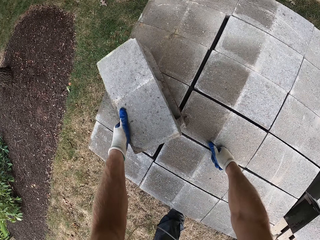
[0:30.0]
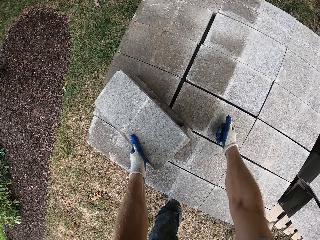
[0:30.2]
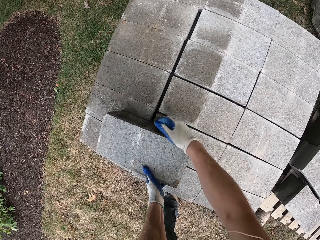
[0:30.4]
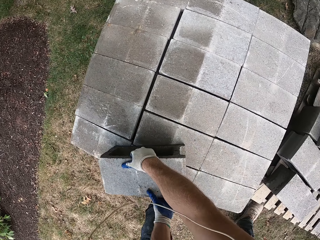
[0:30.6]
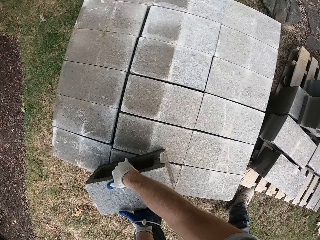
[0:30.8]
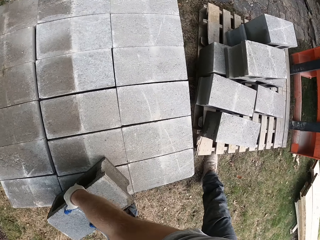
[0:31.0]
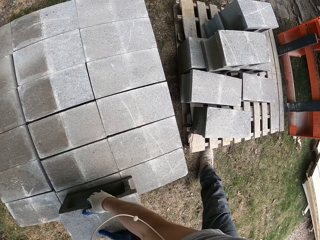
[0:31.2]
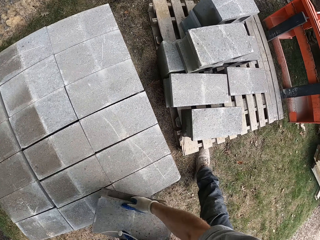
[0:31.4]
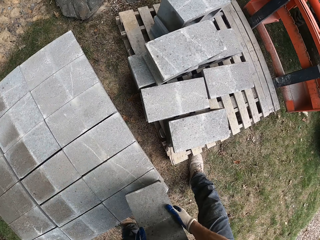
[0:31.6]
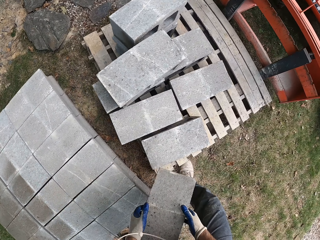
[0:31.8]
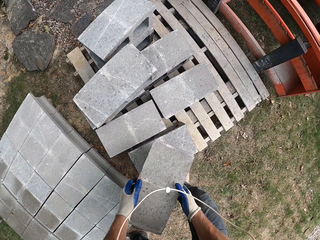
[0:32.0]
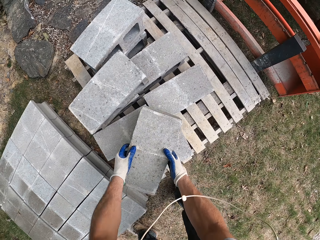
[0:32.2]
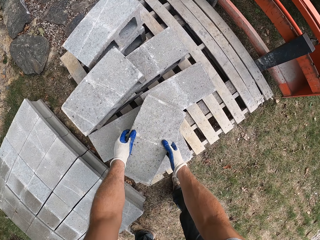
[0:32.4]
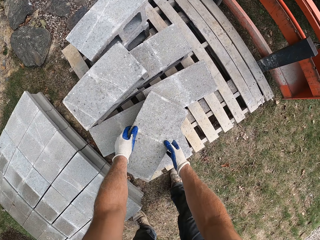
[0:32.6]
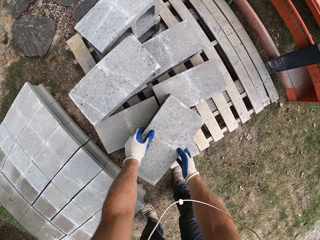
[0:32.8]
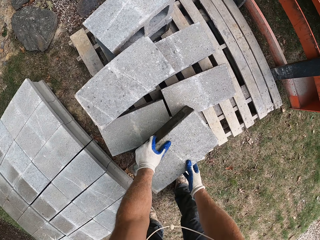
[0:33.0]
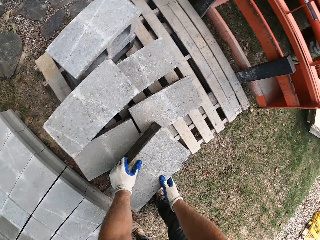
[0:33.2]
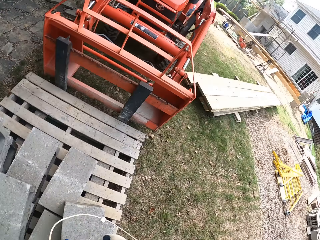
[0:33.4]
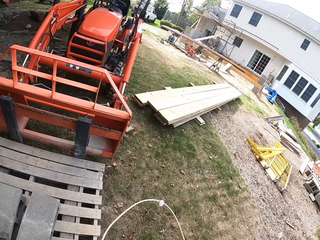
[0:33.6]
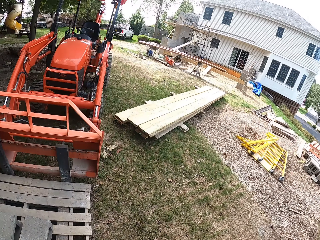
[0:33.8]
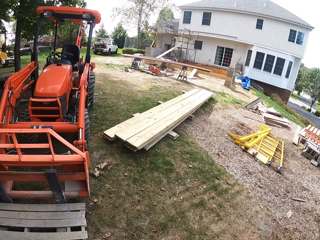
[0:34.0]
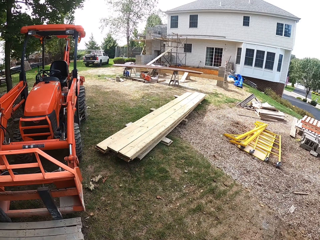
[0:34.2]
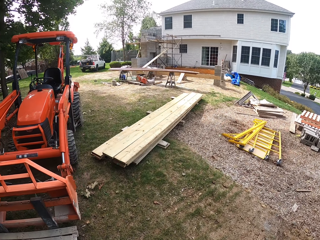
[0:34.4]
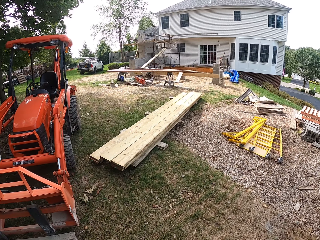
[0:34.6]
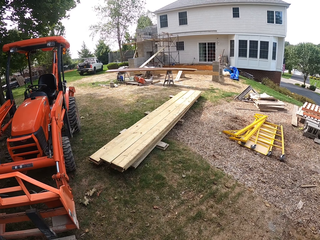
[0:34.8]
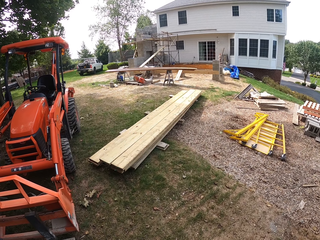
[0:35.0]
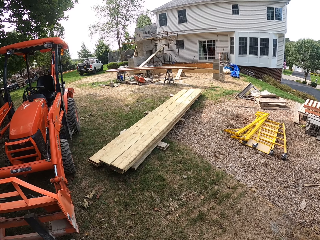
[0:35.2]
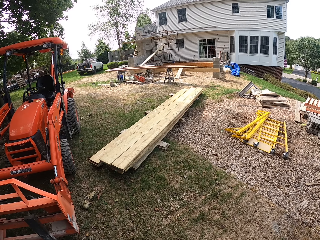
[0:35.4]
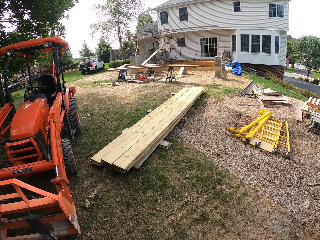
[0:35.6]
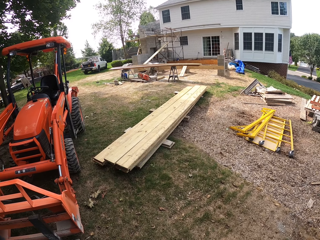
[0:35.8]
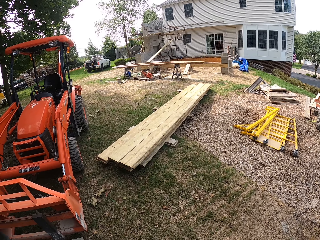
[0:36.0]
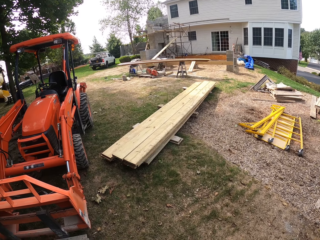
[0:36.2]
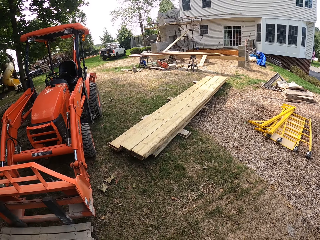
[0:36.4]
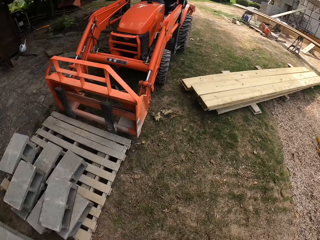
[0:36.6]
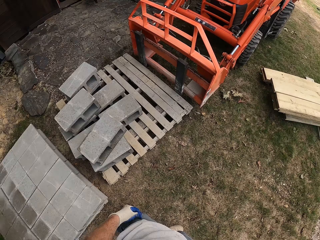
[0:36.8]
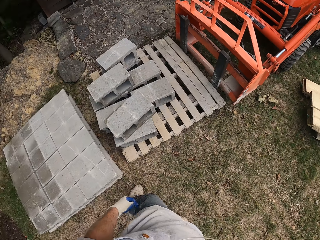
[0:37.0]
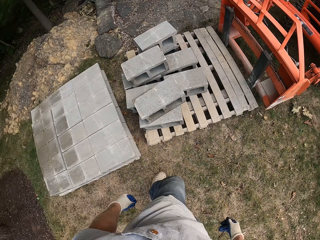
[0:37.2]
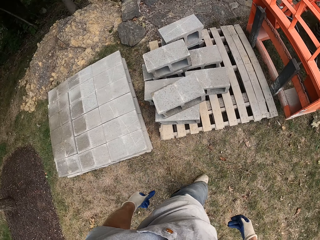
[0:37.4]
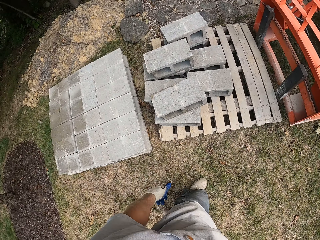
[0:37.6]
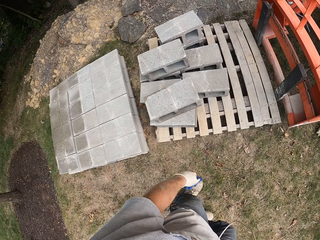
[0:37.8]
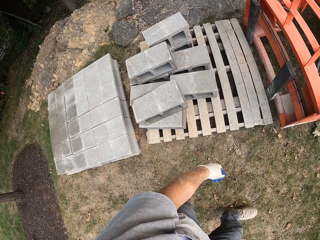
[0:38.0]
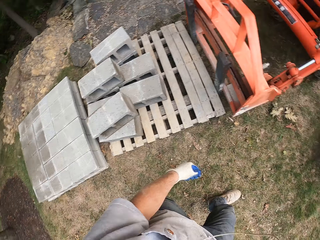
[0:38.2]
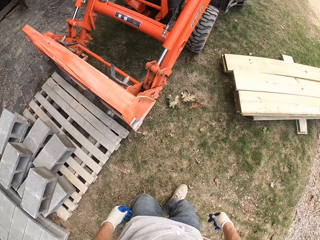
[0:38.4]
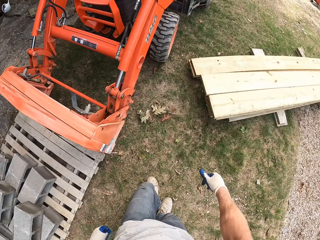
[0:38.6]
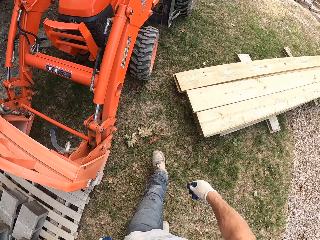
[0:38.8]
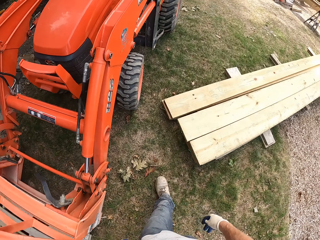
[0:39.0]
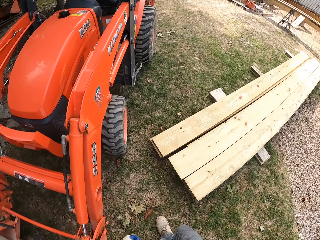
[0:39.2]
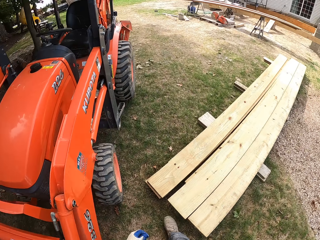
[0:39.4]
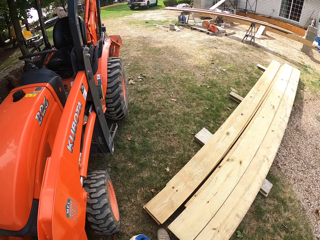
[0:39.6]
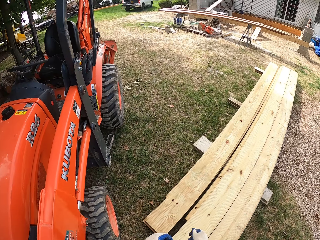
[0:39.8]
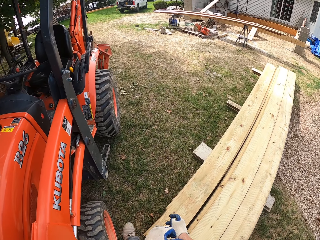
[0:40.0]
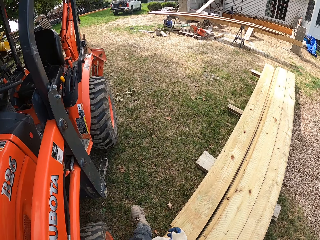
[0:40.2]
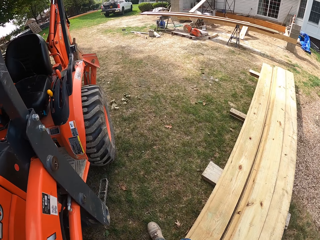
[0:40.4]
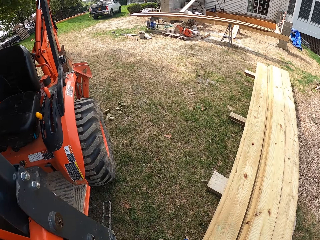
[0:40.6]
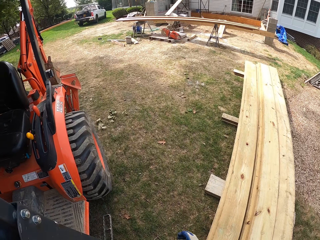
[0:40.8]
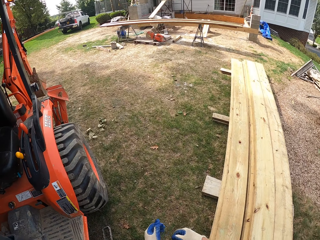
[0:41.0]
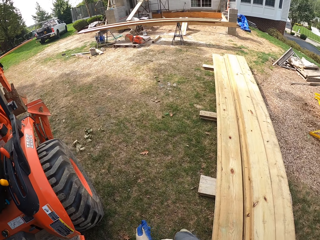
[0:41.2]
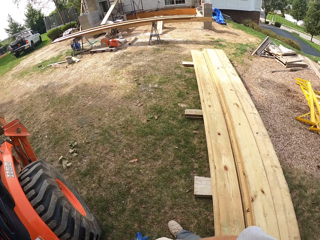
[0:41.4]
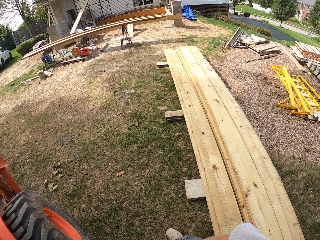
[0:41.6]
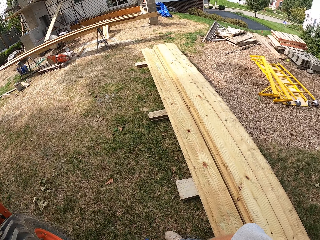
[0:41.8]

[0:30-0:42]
The camera wearer picks up a brick and puts the brick on a wooden pallet. They walk around the compound.

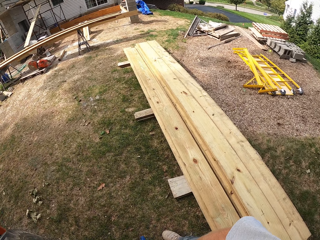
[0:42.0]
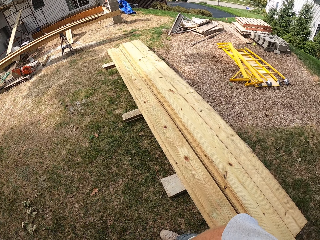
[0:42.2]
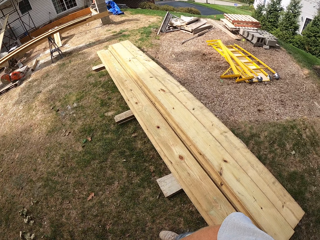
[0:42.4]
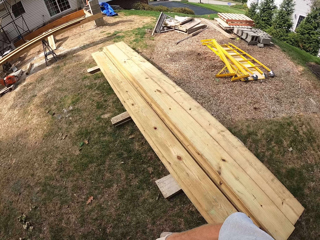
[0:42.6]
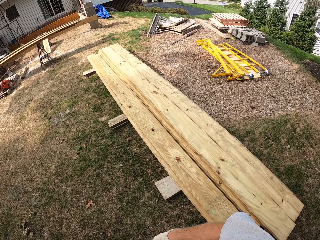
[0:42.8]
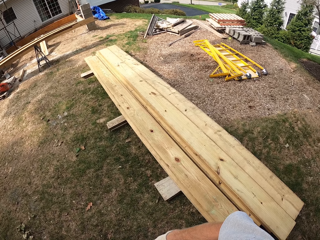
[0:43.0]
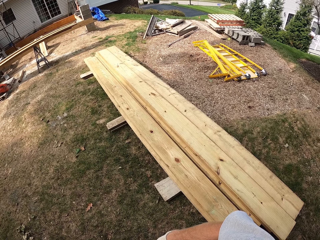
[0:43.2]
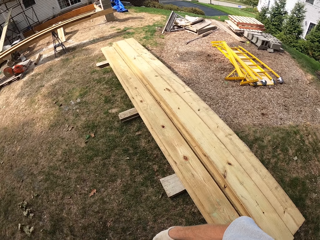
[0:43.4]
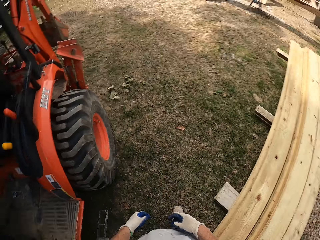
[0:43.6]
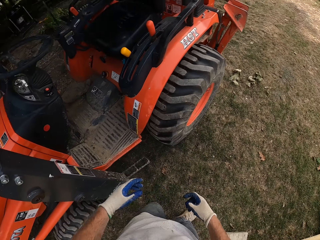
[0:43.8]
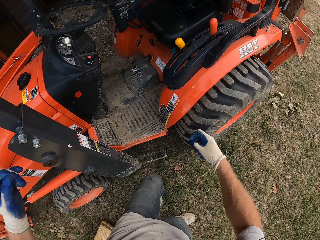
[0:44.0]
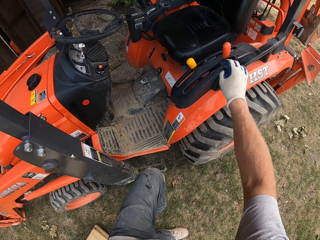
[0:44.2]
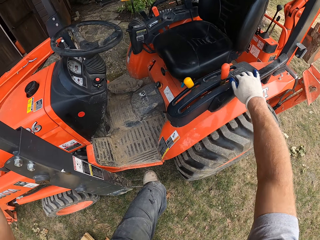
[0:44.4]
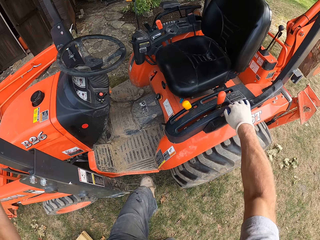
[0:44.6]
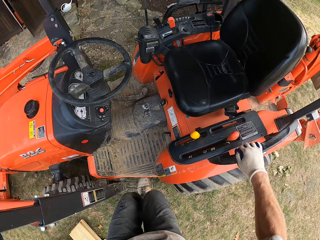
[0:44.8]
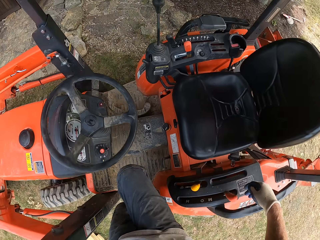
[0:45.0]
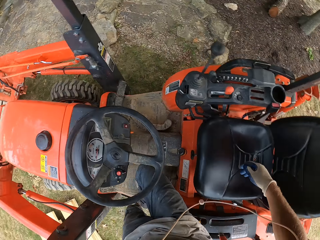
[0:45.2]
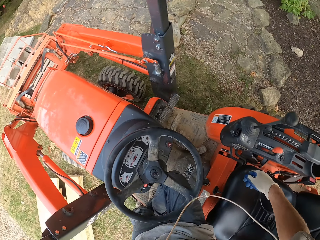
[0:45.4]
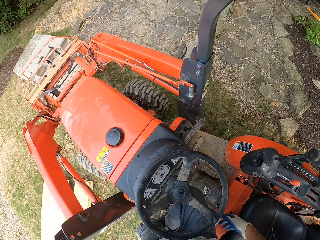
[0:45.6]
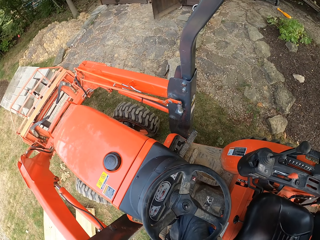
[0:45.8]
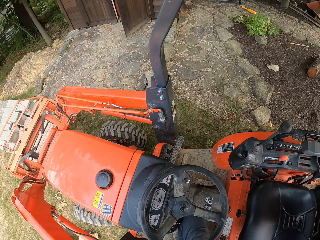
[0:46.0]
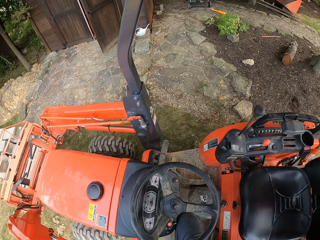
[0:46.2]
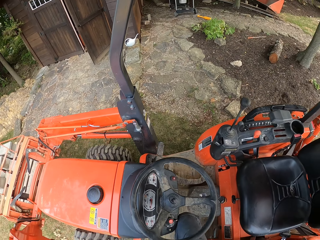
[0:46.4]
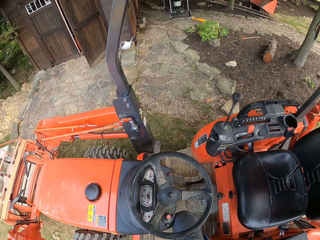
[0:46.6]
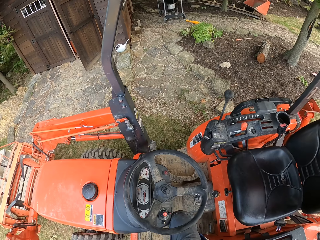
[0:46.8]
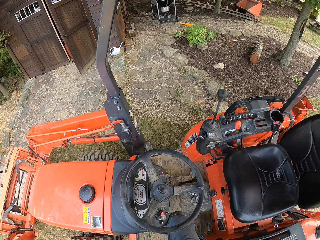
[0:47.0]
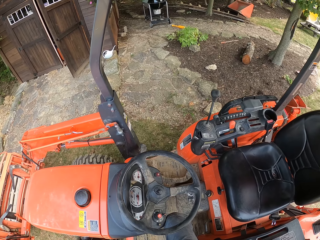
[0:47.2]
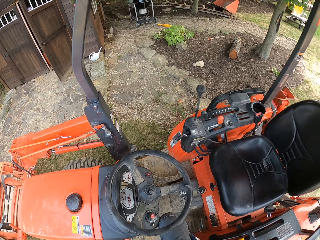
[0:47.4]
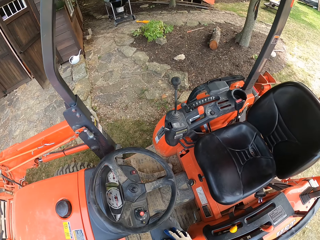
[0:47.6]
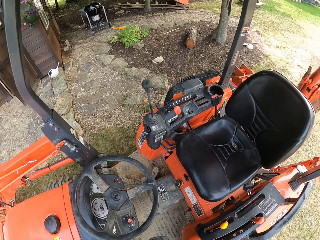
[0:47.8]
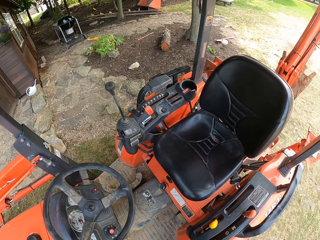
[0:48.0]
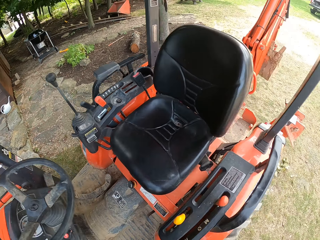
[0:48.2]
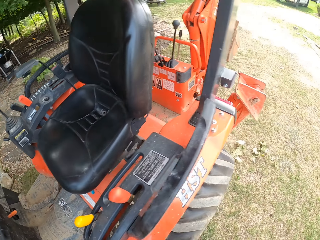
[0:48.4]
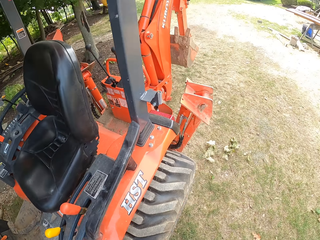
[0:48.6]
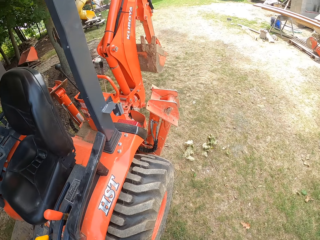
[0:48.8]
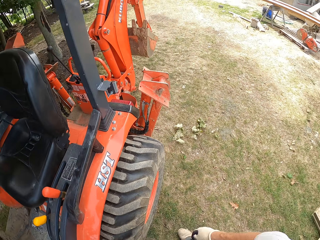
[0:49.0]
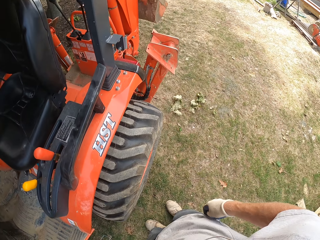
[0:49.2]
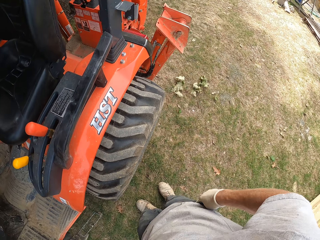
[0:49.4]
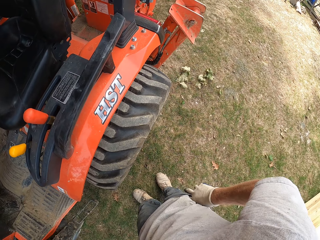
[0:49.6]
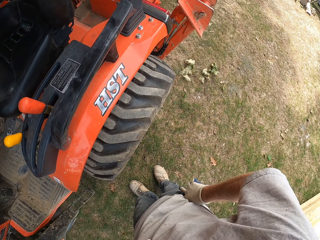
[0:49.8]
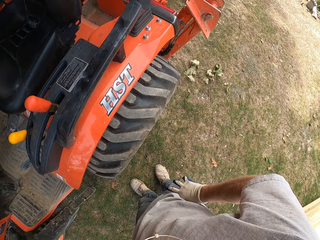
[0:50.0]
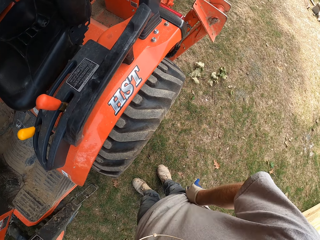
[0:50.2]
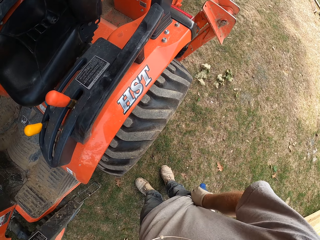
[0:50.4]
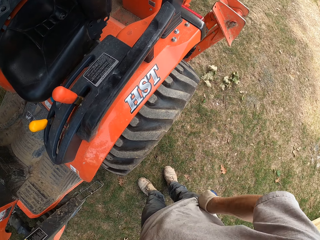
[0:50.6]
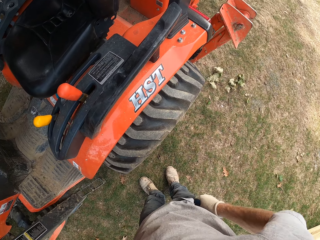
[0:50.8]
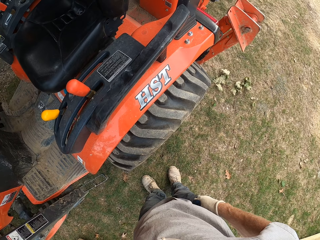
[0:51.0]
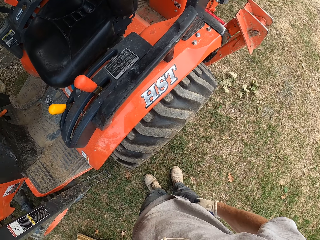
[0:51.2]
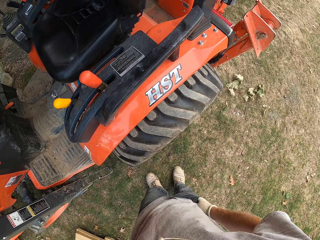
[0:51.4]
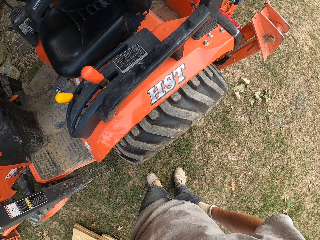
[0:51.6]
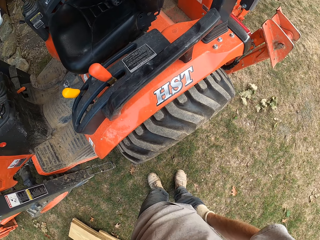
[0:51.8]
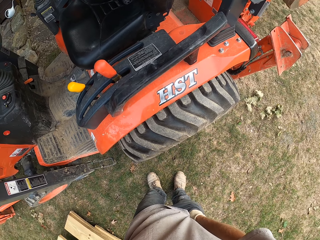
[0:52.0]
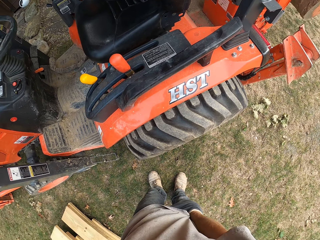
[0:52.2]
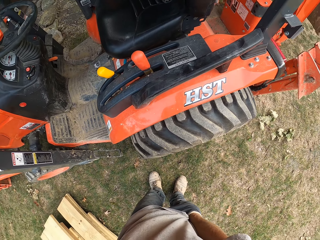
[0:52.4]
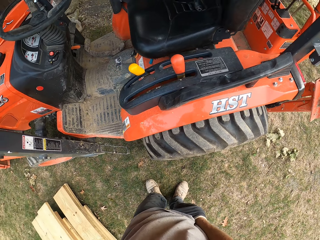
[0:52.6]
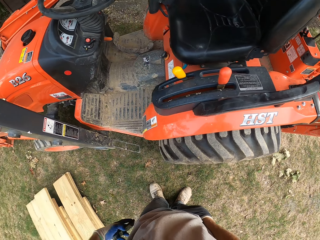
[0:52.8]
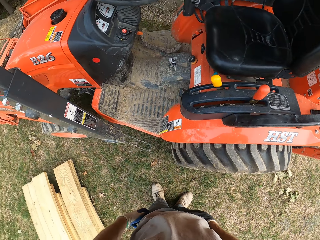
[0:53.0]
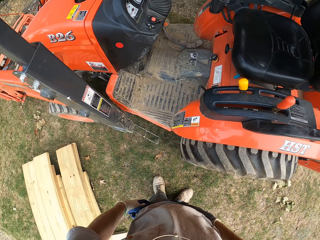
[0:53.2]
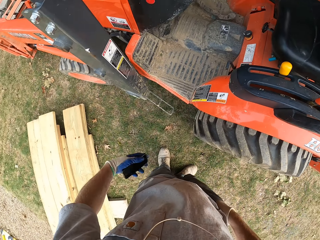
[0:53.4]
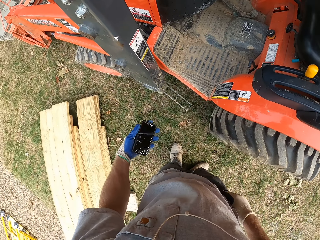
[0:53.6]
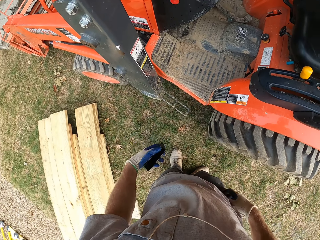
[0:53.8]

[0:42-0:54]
The camera wearer climbs into a forklift or tractor. He climbs down the tractor. He picks up a phone and a key from his pockets.
